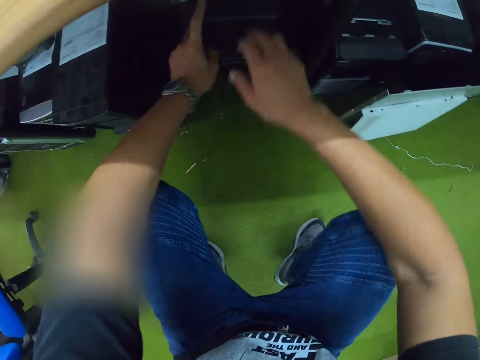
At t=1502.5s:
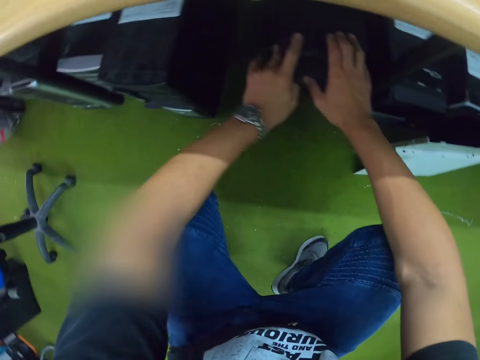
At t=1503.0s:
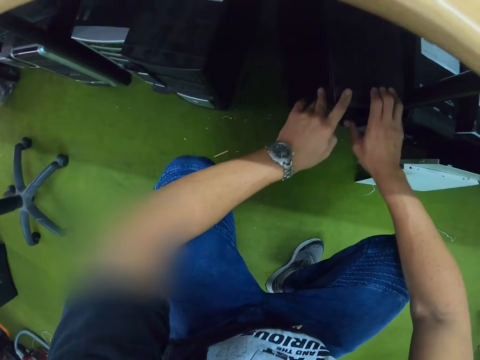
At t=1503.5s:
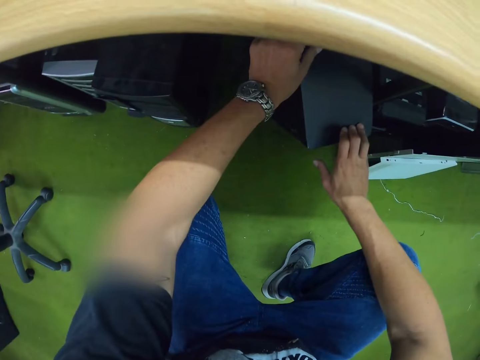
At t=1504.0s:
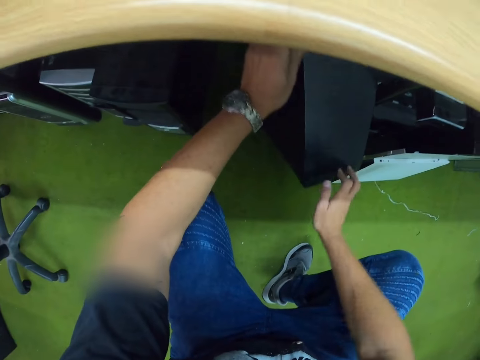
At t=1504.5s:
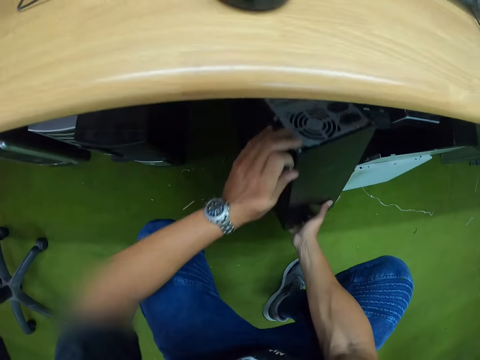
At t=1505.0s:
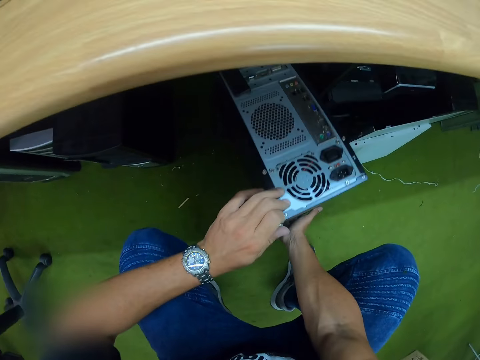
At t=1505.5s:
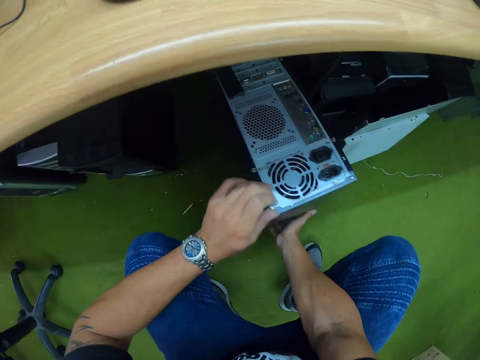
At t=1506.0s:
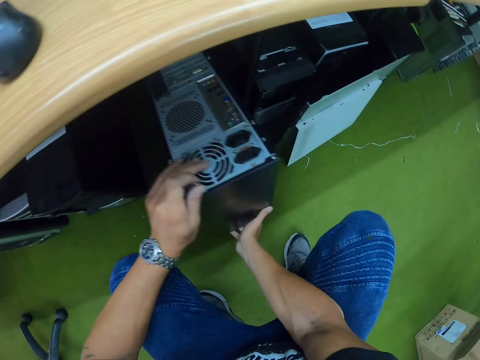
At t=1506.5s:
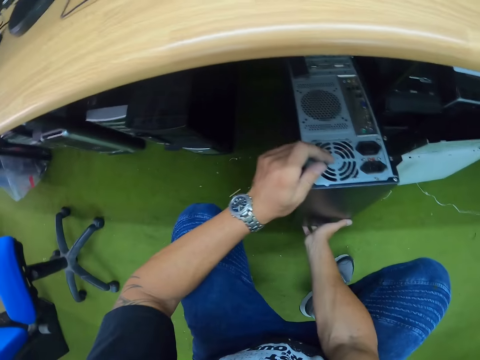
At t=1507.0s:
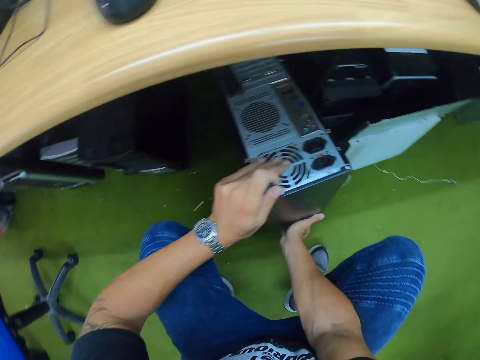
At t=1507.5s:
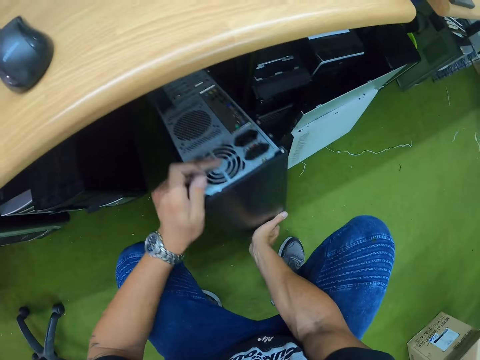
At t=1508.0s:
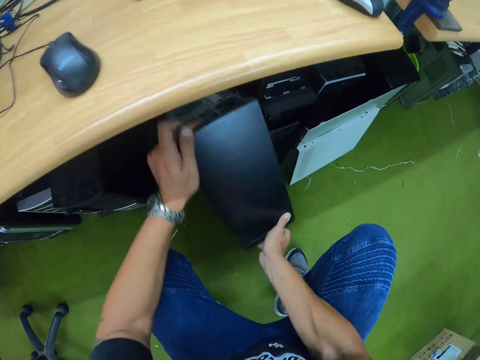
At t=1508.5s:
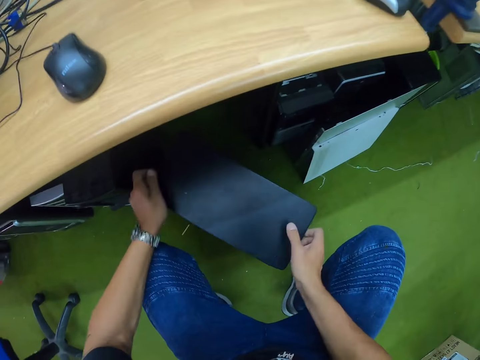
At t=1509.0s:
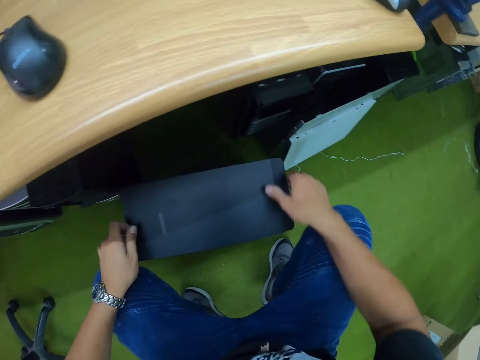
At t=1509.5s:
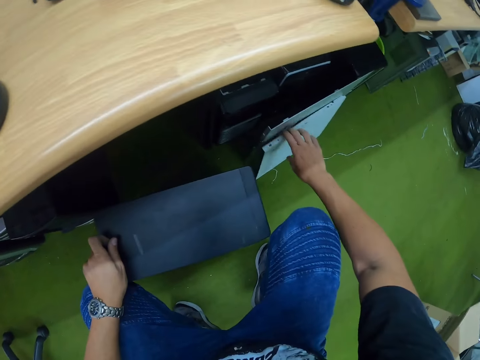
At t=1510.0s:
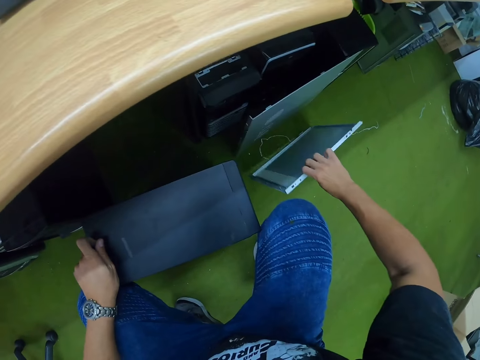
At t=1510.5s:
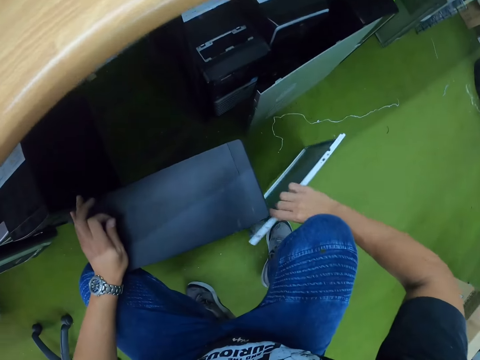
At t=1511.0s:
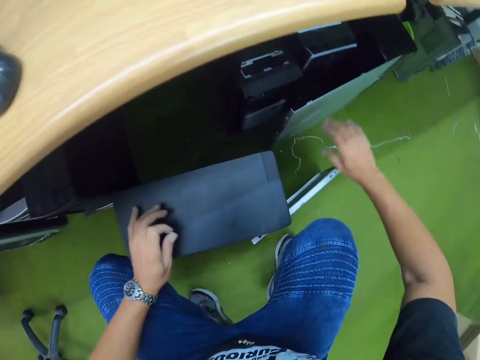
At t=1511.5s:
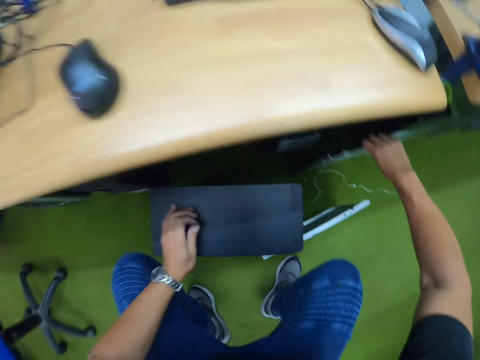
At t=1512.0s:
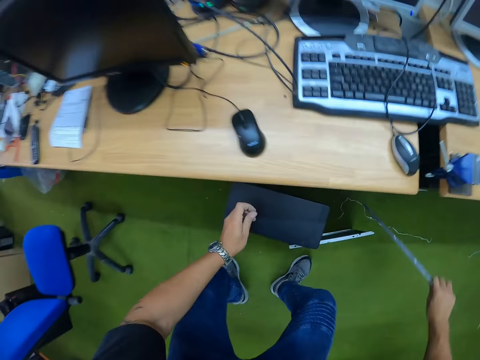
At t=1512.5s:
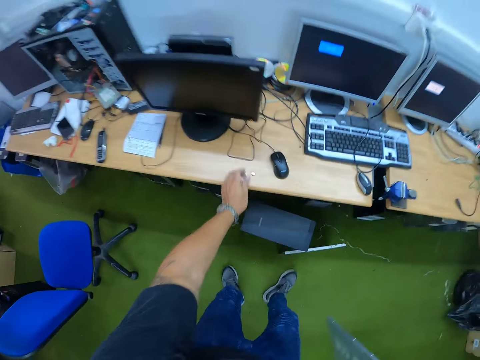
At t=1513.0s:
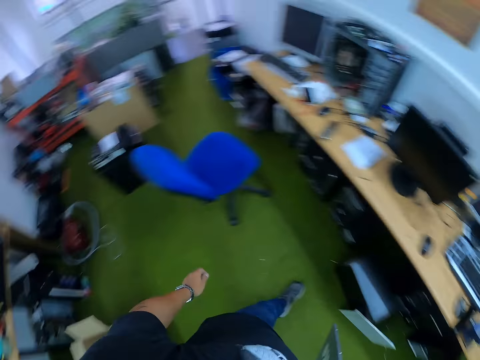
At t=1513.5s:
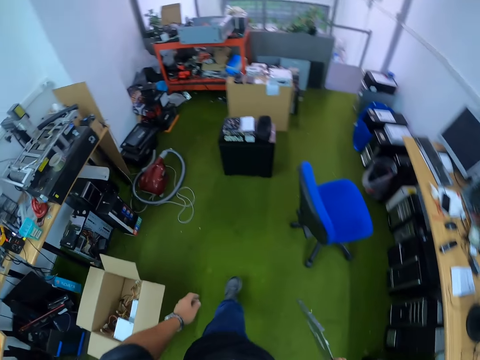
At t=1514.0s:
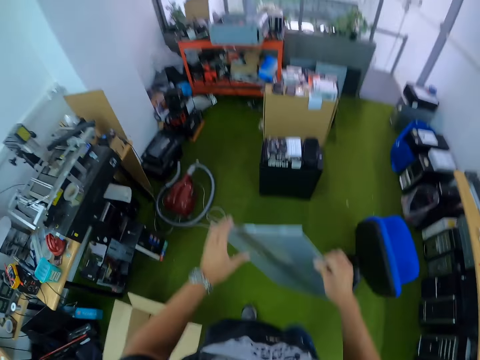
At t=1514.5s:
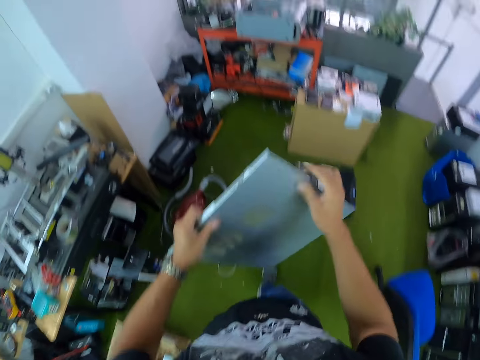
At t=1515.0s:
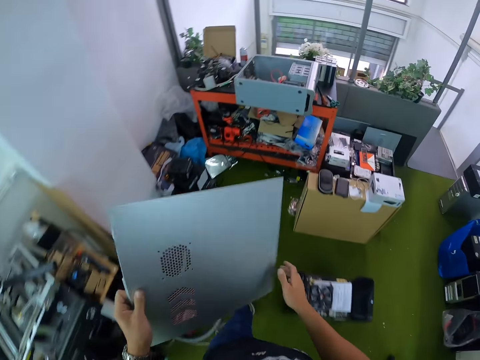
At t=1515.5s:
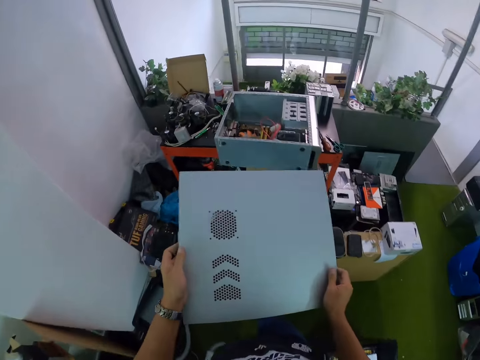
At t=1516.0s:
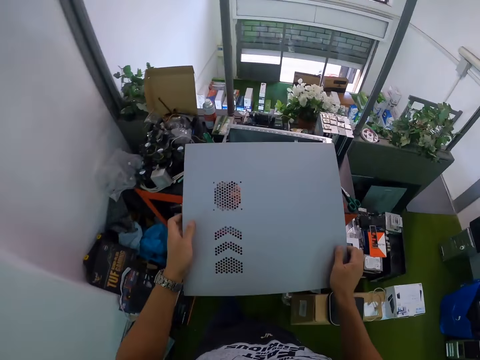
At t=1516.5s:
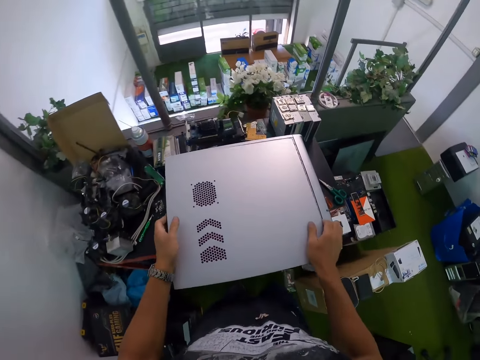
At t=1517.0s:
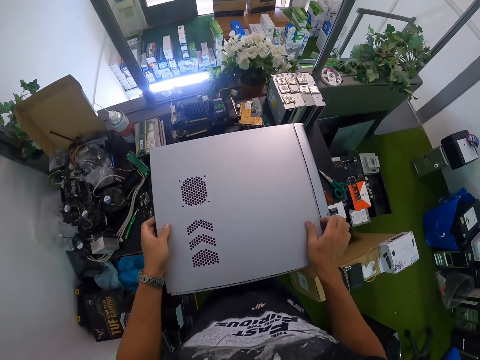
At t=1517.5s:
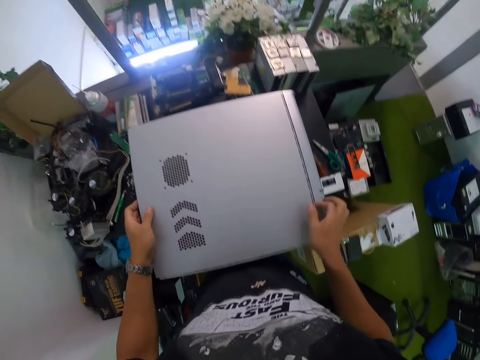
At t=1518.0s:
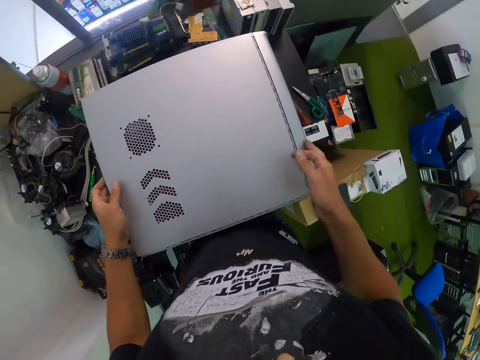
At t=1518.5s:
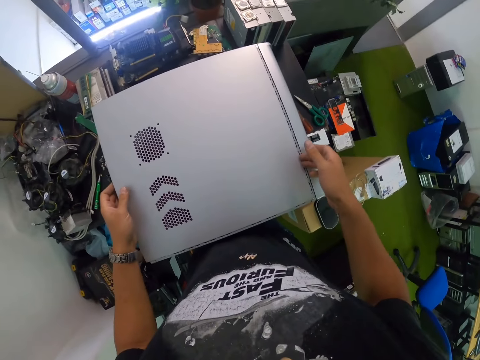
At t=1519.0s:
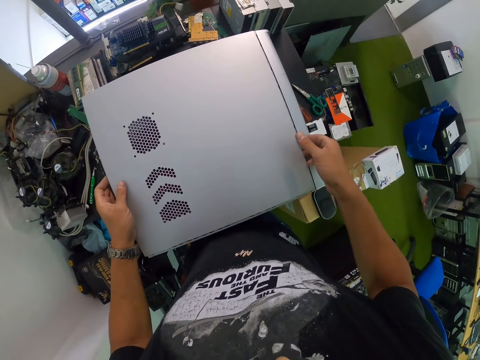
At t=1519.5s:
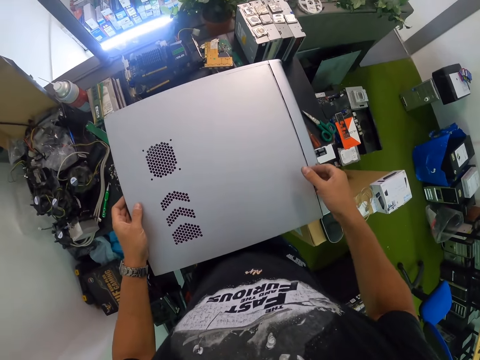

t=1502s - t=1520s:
The camera wearer holds the central processing unit with his hands. He moves a CPU casing on the floor with his right hand. He picks up a central processing unit part on the floor with his right hand. He puts the central processing unit part on the floor with his right hand. He picks up a CPU cover from the floor with his right hand. He drops a screw on the table with his left hand. He walks on the floor. He closes the central processing unit with a central processing unit part. He places the CPU cover on the CPU on the table with both hands.

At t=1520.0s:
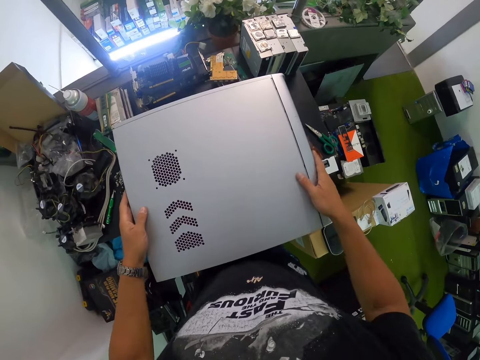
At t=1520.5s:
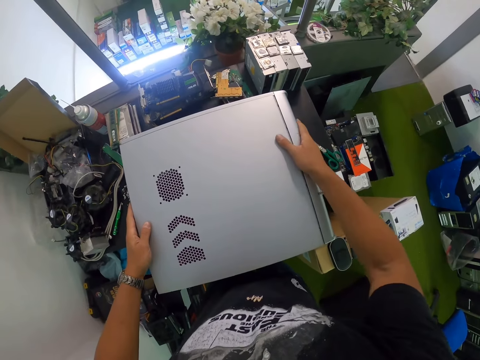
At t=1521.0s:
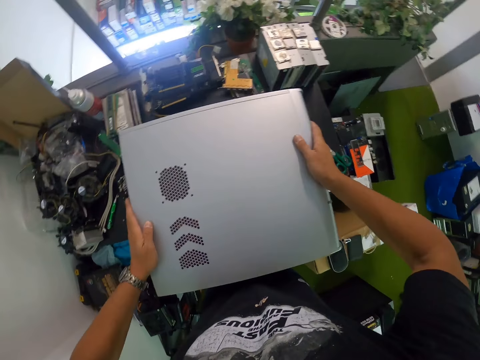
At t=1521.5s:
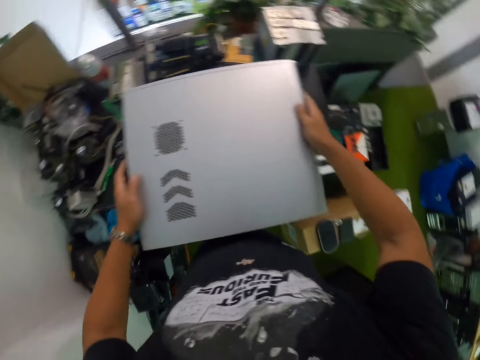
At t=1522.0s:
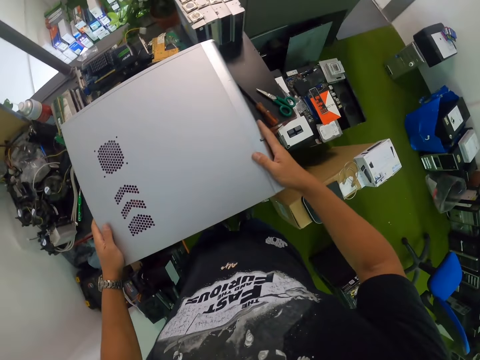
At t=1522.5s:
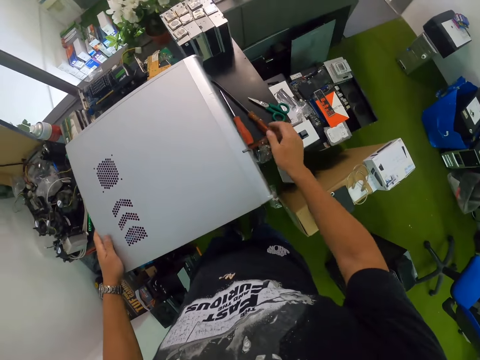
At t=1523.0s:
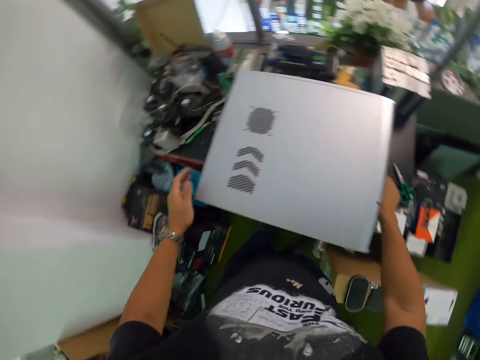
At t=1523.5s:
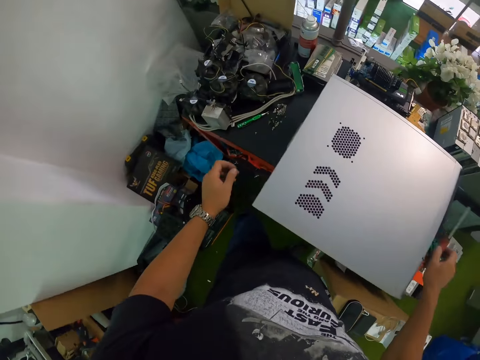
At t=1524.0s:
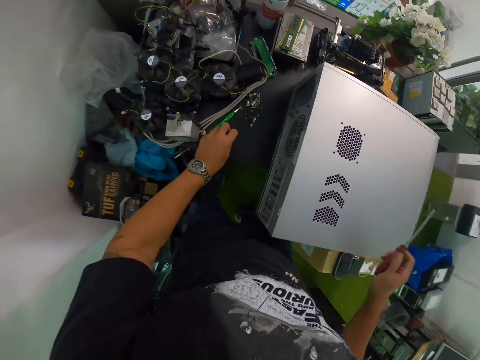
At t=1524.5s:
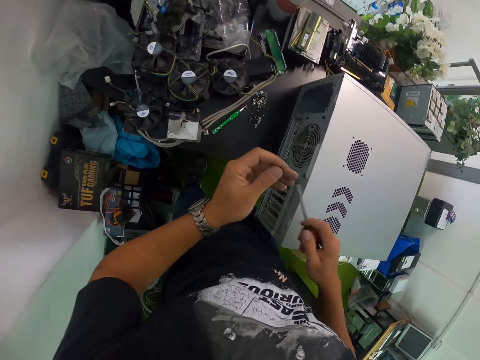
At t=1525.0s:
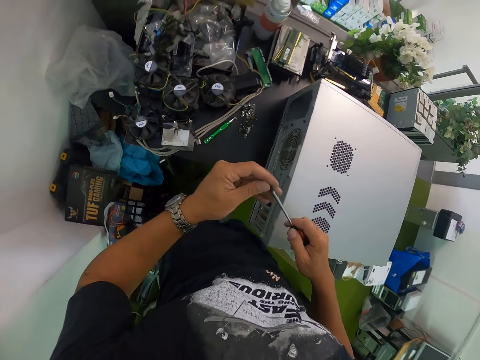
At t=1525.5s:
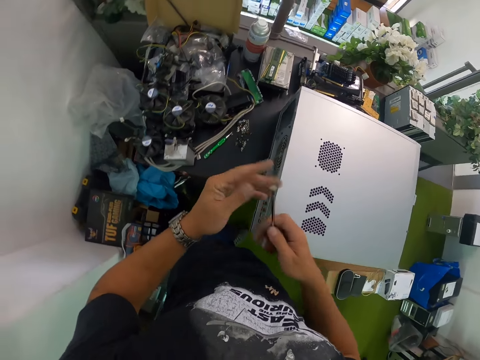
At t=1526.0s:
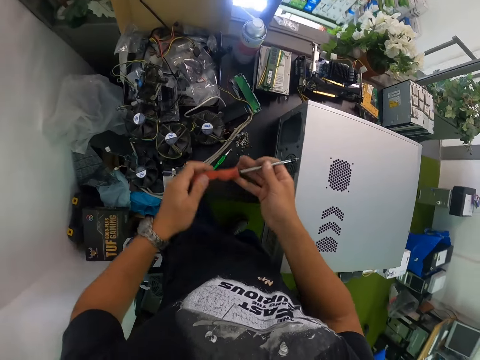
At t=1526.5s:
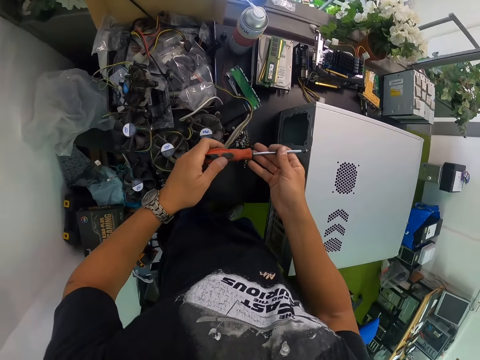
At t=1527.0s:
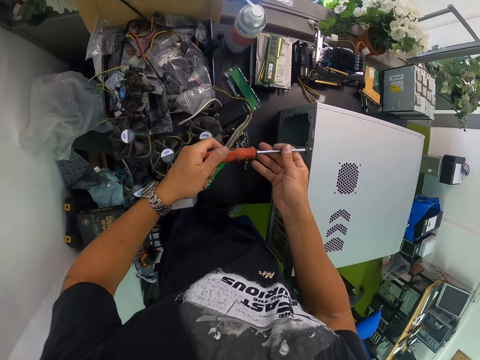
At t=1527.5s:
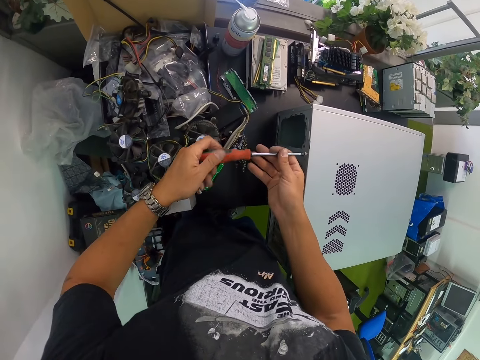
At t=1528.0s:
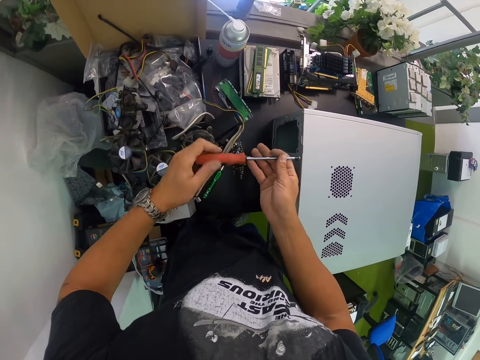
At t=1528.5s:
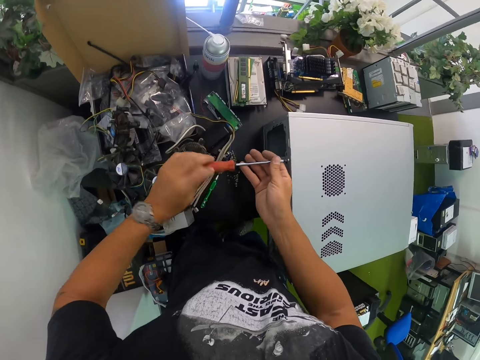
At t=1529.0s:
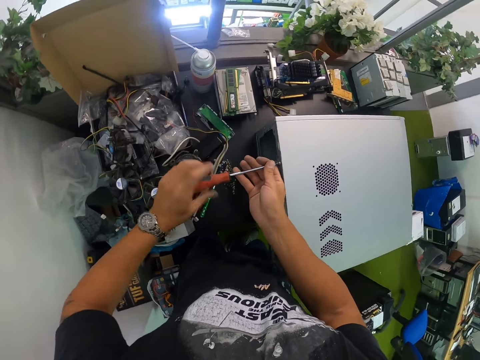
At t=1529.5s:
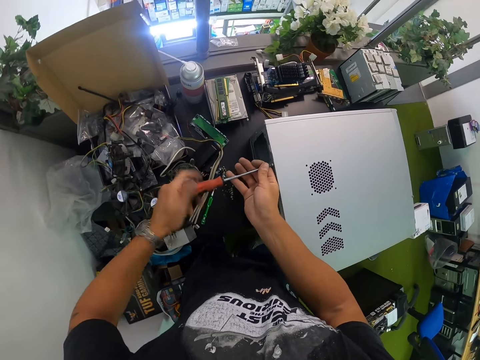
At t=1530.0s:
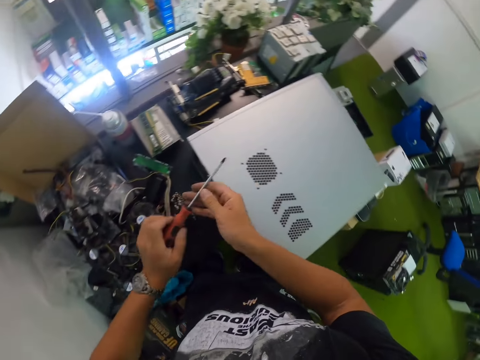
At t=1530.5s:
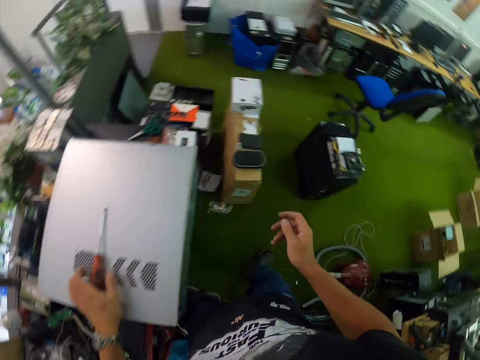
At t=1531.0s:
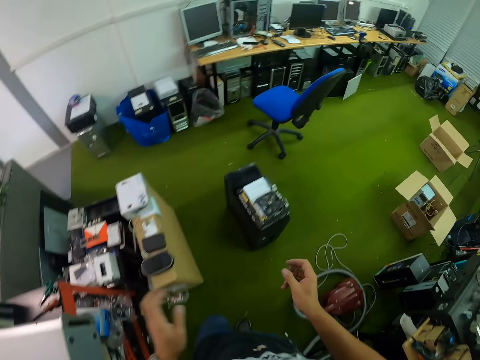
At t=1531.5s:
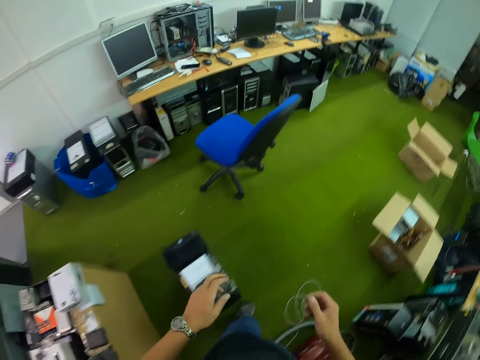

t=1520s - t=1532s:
The camera wearer picks up the screwdriver from the table with his right hand. He picks up a screw from the table with his left hand. He places the screw in his left hand on the tip of the screwdriver in his right hand. He puts the screw in the central processing unit with the screwdriver. He puts the screwdriver on the central processing unit. He walks on the floor.
